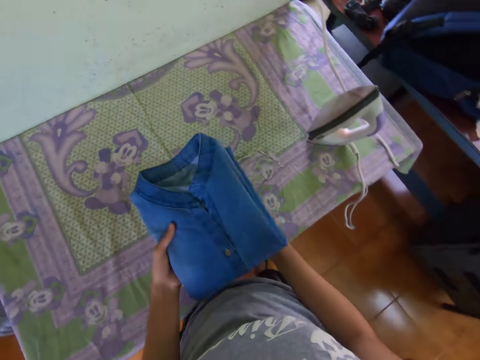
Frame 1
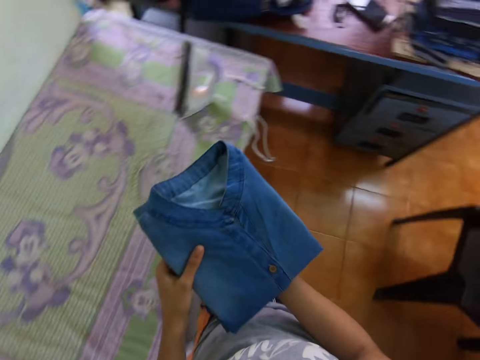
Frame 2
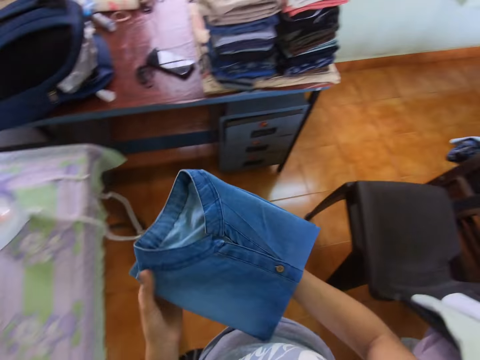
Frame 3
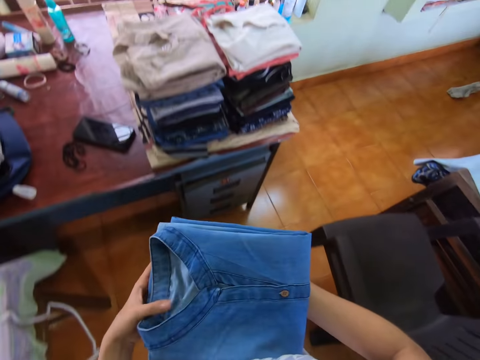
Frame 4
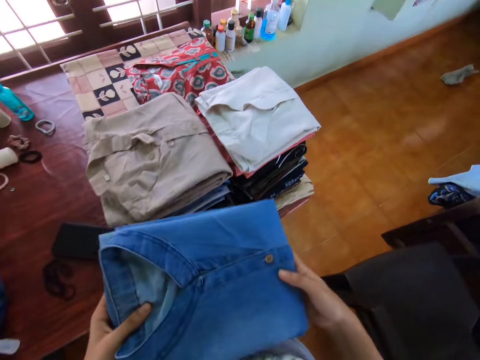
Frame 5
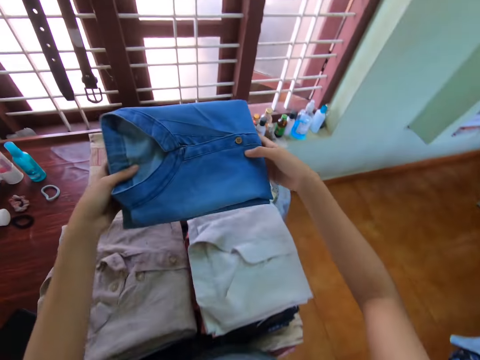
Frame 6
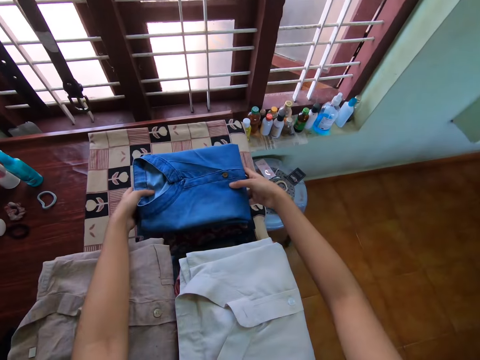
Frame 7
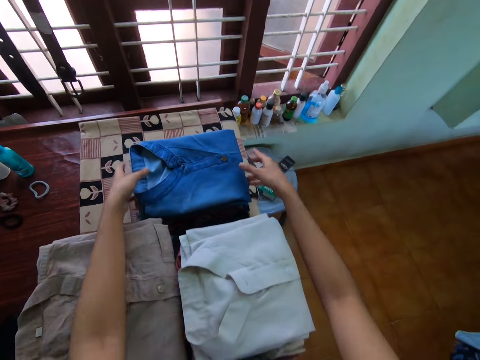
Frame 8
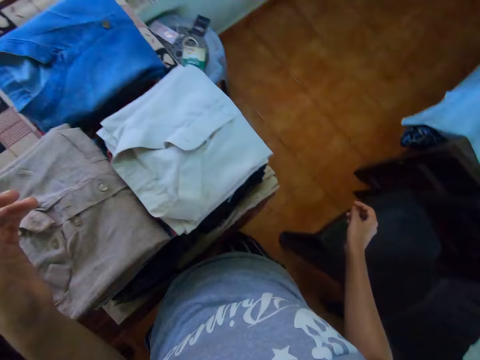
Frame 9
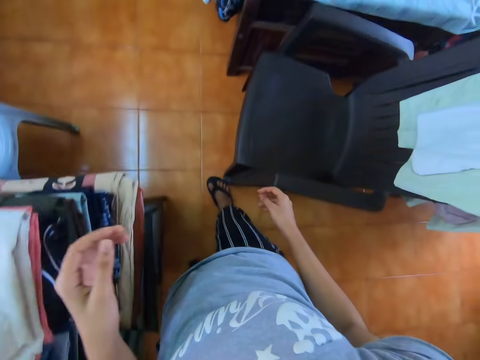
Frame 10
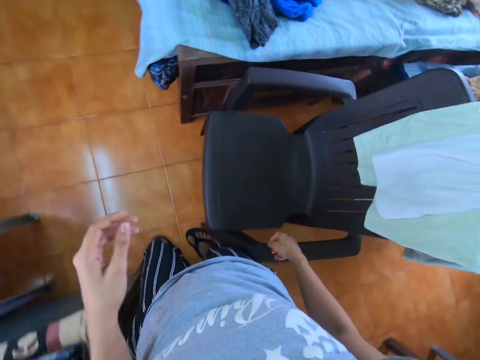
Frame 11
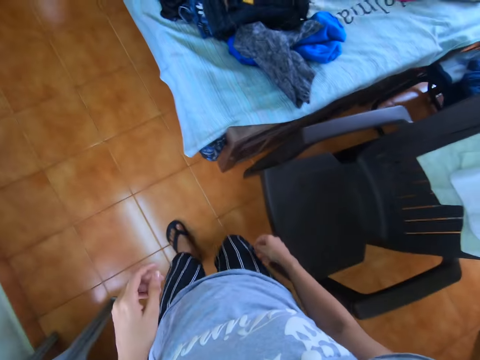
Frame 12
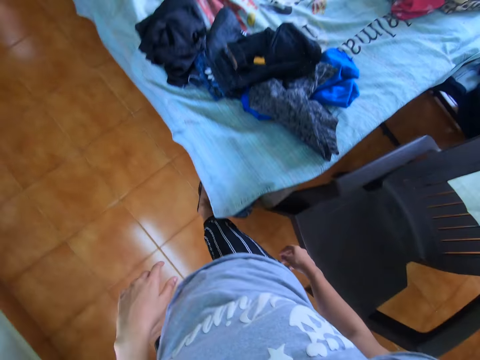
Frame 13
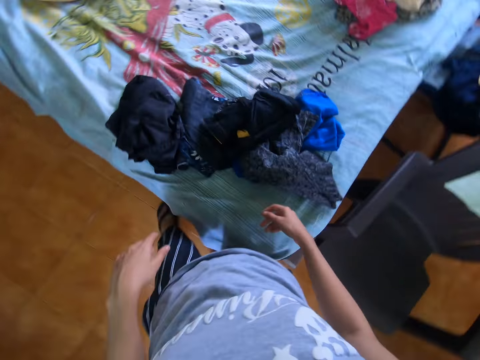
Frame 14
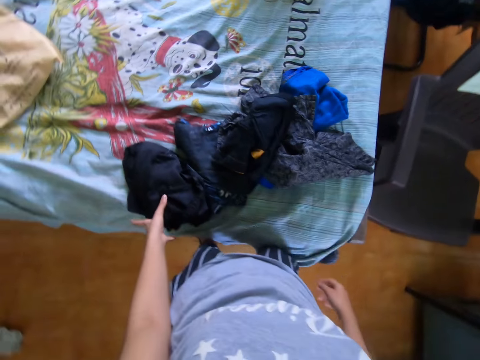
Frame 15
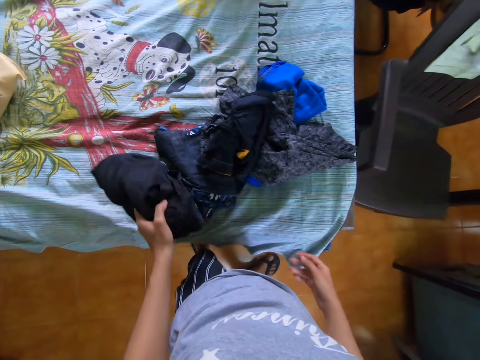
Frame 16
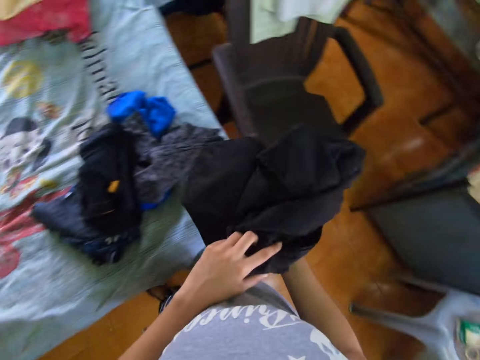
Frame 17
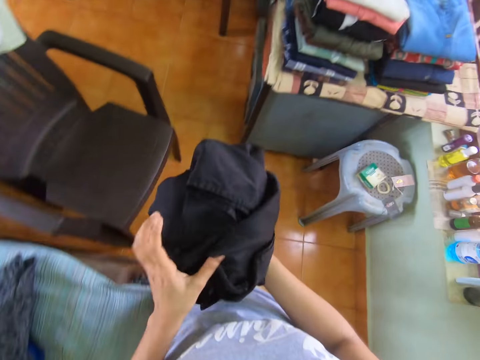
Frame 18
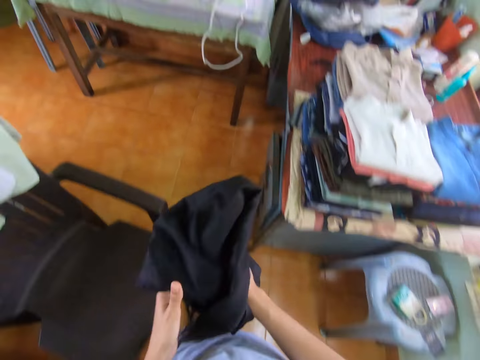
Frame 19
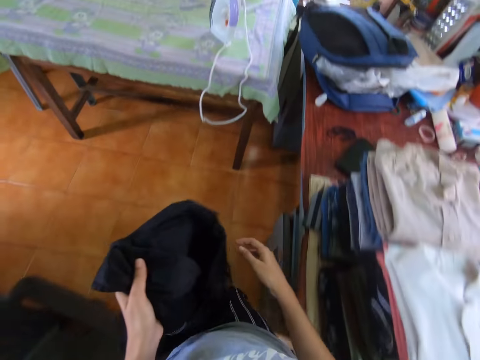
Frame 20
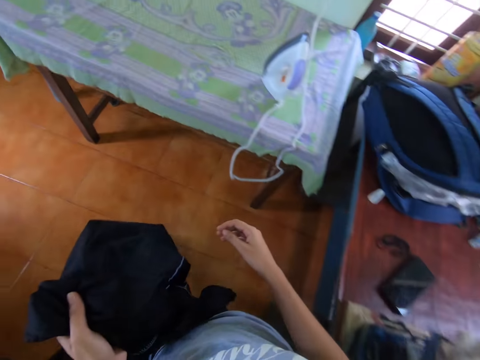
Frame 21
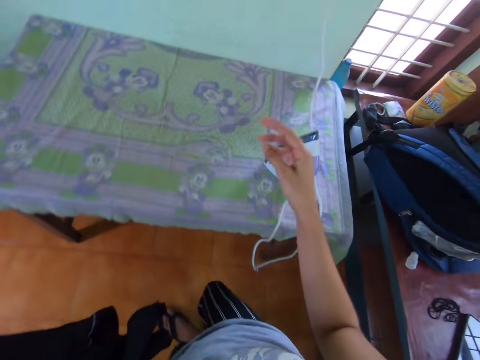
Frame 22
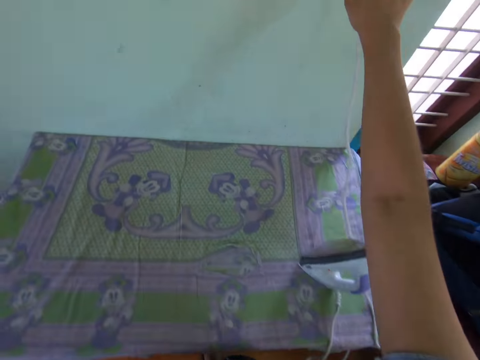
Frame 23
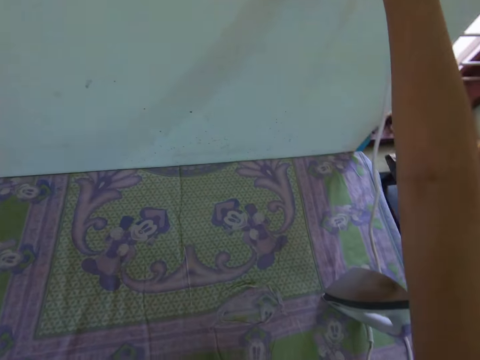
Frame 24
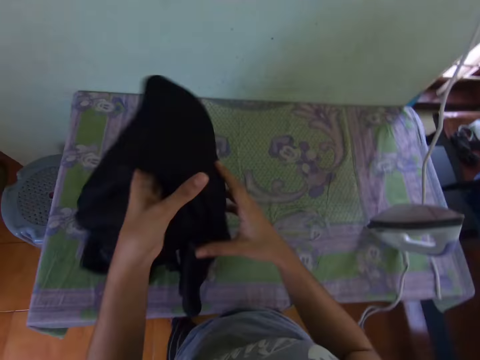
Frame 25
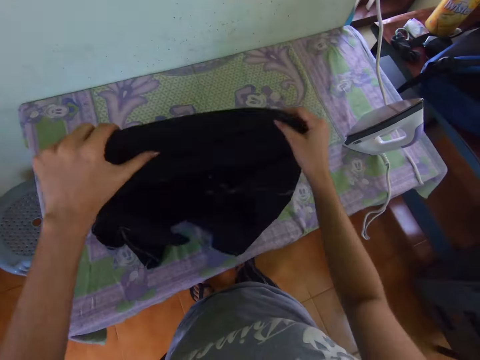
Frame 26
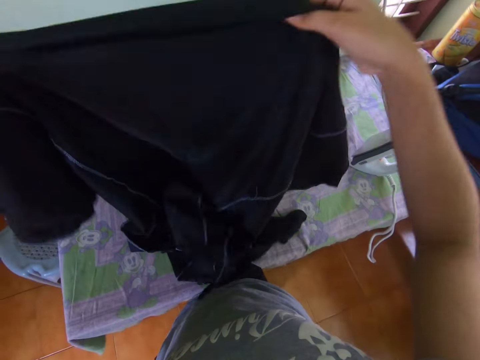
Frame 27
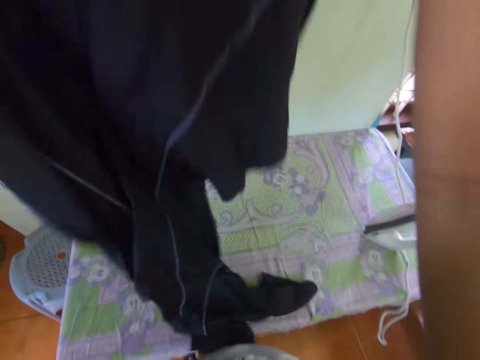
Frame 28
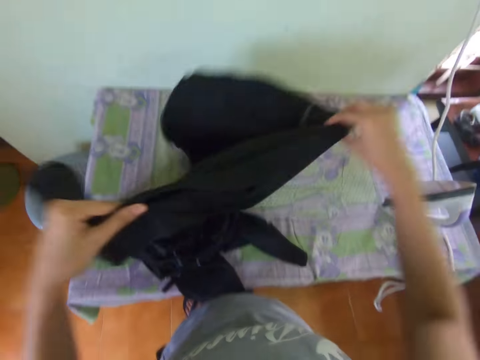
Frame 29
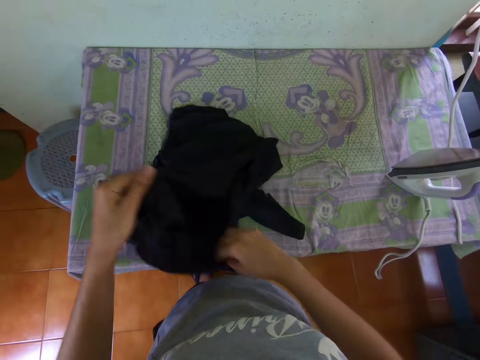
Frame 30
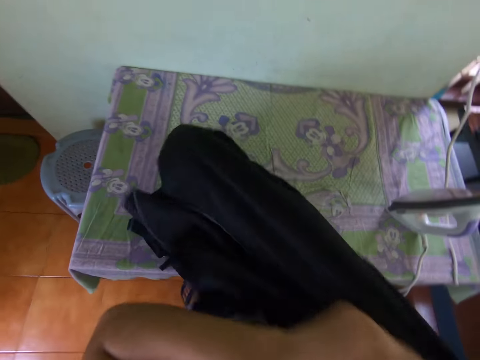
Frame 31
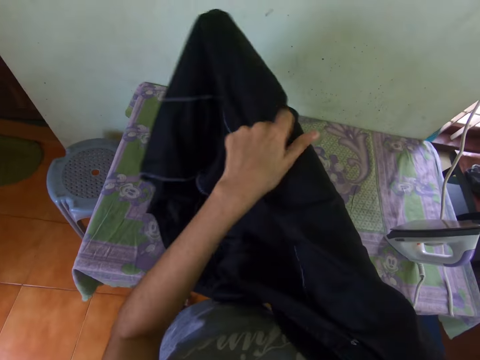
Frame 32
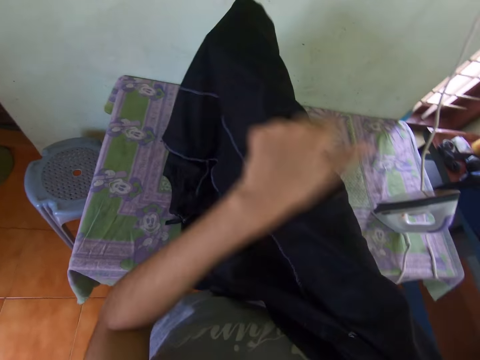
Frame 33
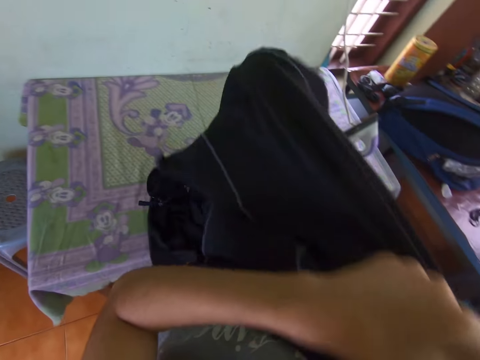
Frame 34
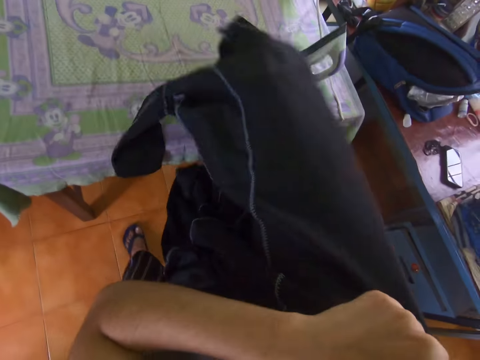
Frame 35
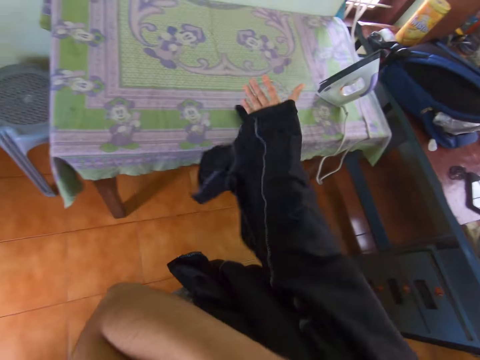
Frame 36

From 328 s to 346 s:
The camera wearer carries the cloth. They pick up the dress from the table. They walk in the room. They place the dress on the table. They walk in the room. They pick up the dress from the bed. They walk in the room. They turn the switch. They adjust the cloth. They spread the dress on the table. They turn the dress inside out.

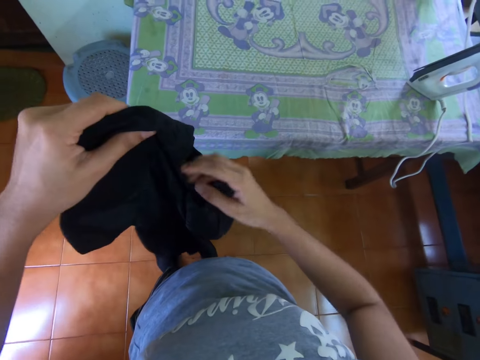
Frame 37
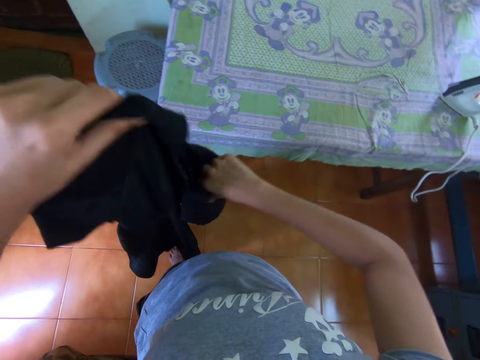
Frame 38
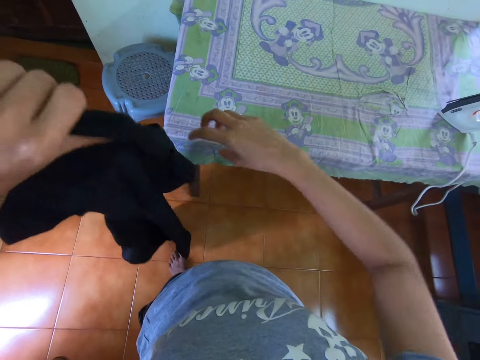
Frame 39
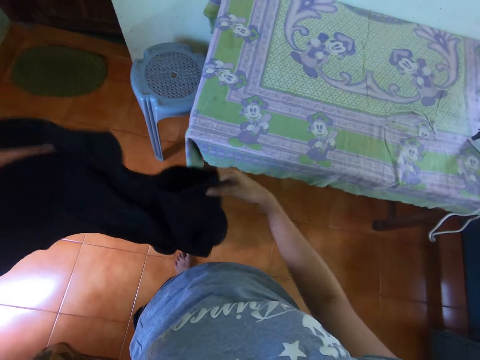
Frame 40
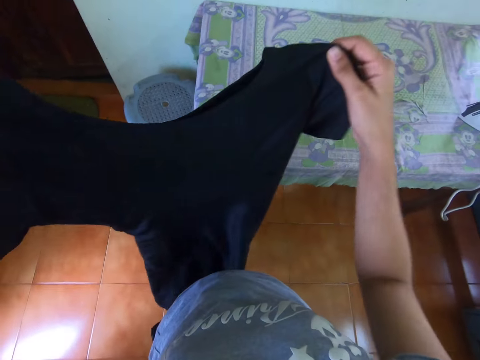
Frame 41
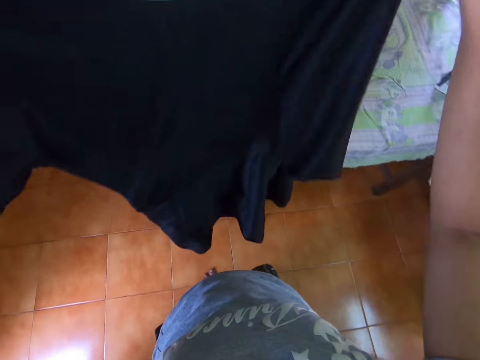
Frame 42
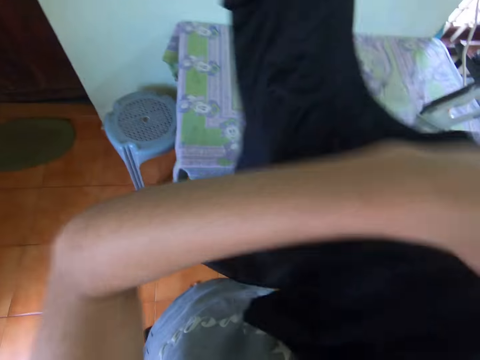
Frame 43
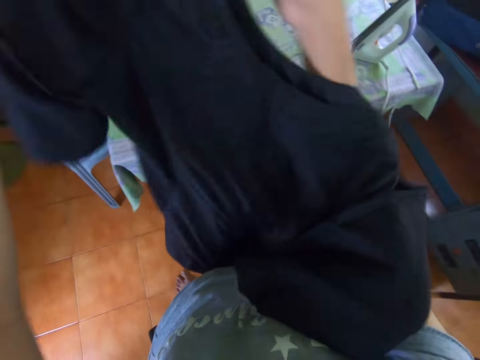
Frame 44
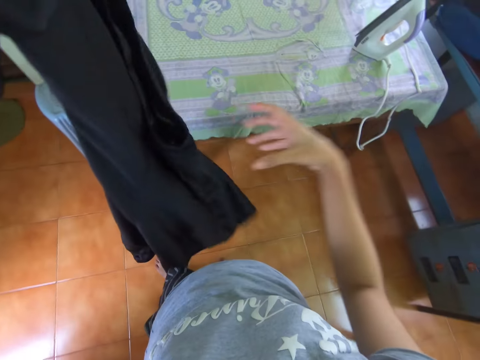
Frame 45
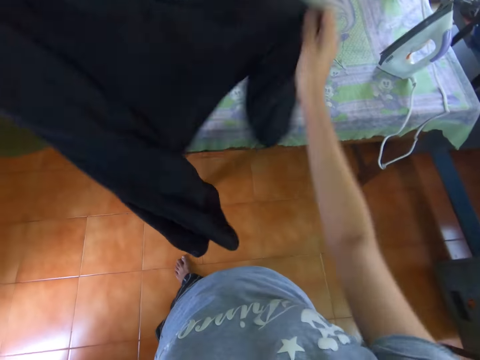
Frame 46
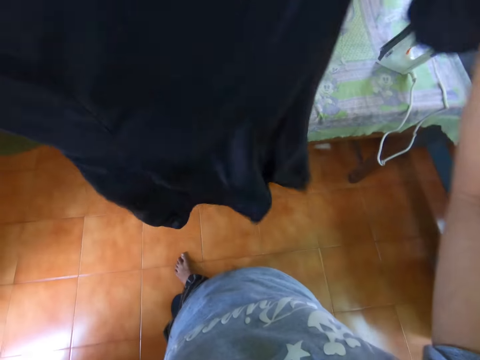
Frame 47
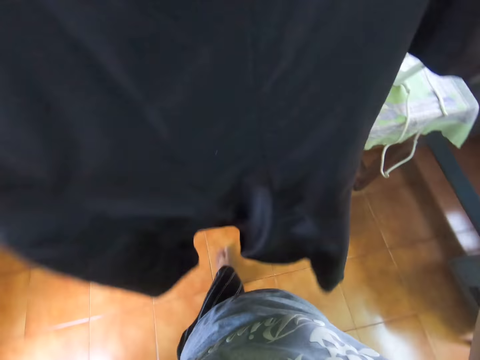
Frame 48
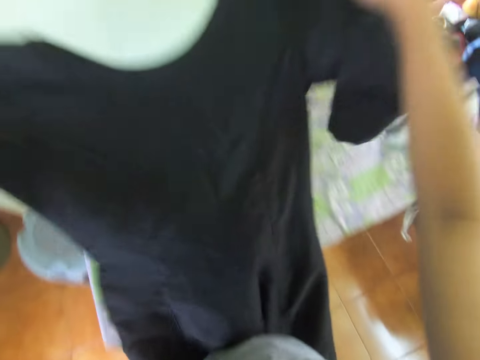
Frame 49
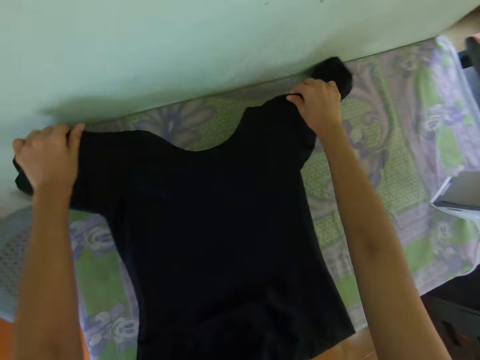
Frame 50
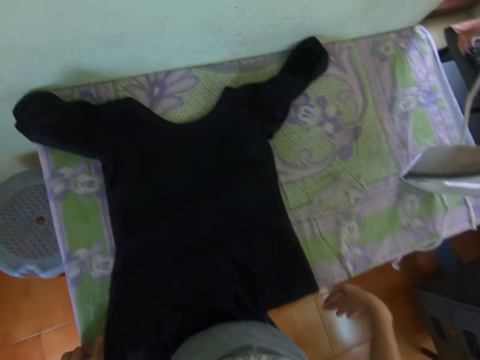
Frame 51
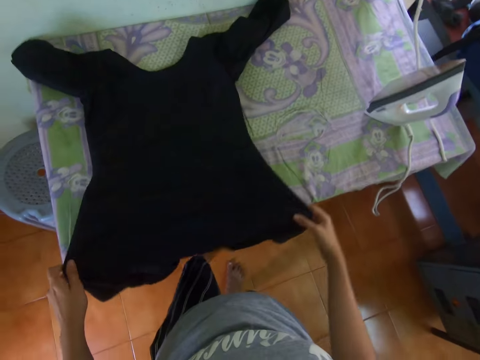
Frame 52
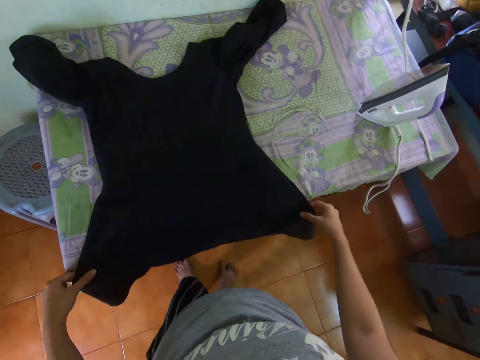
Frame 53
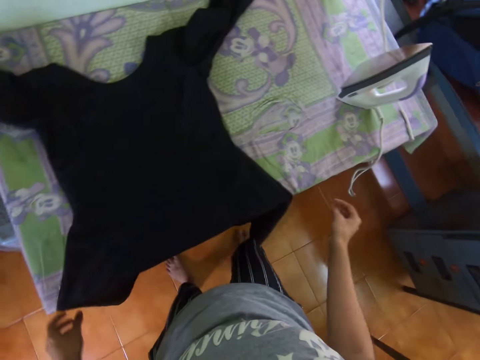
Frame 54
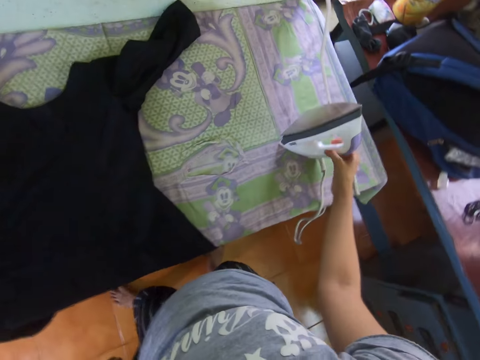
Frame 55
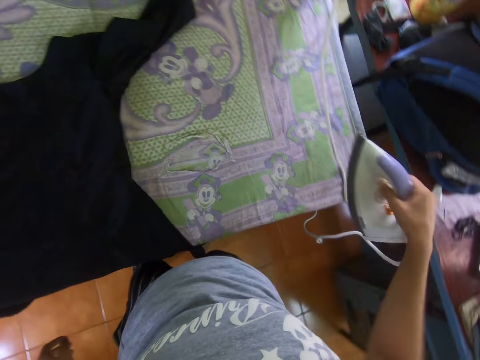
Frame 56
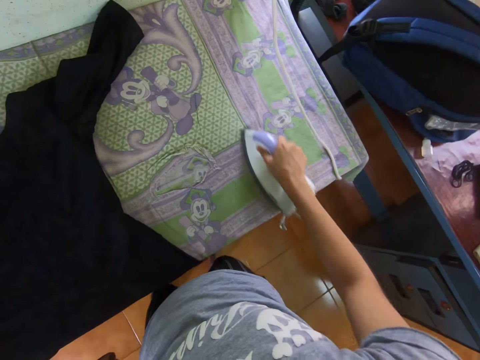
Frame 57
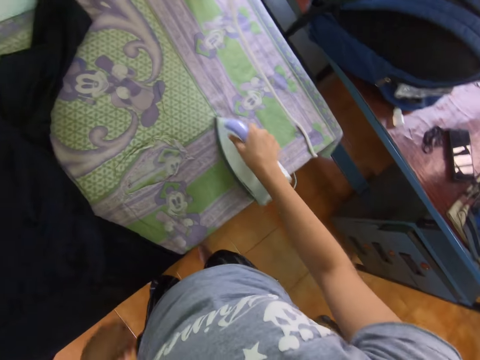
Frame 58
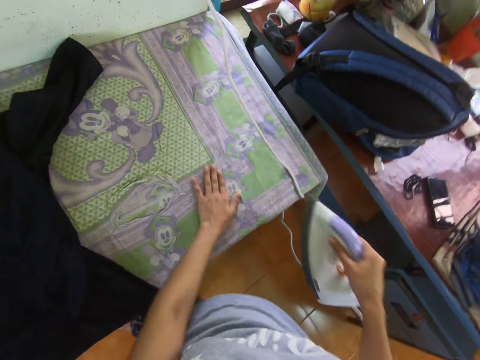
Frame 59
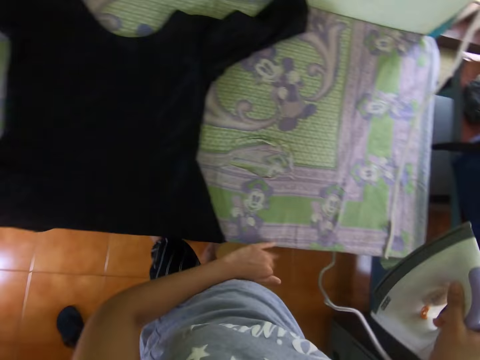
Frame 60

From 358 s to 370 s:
The camera wearer looks at the dress. They put the cloth on the ironing table. They spread the dress on the table. They adjust the cloth. They pick up the iron box from the table. They iron the dress on the table. They touch the ironing table.
